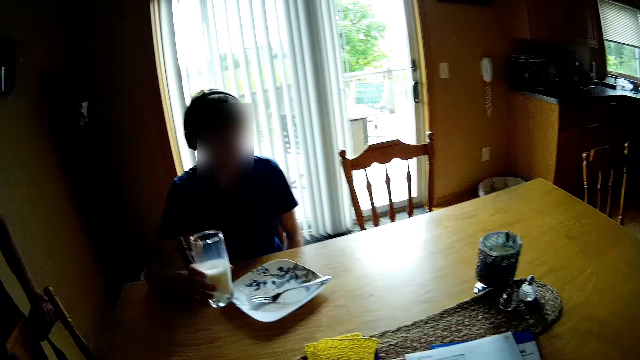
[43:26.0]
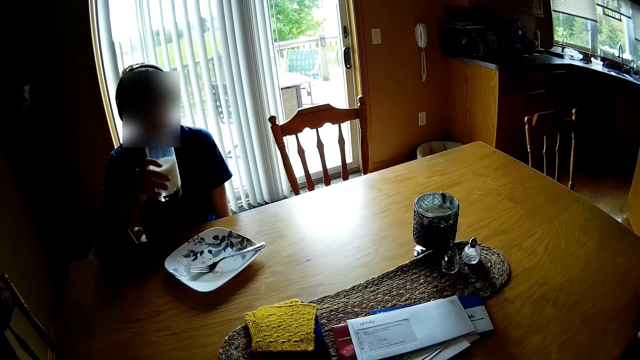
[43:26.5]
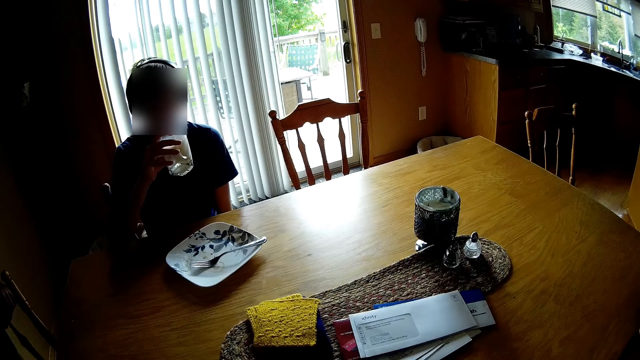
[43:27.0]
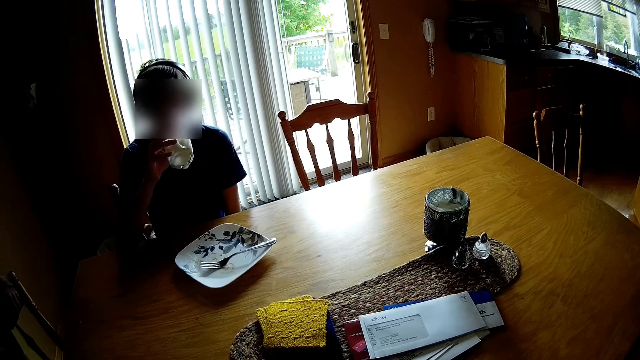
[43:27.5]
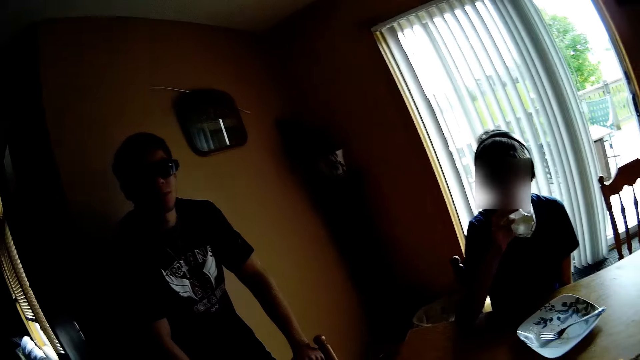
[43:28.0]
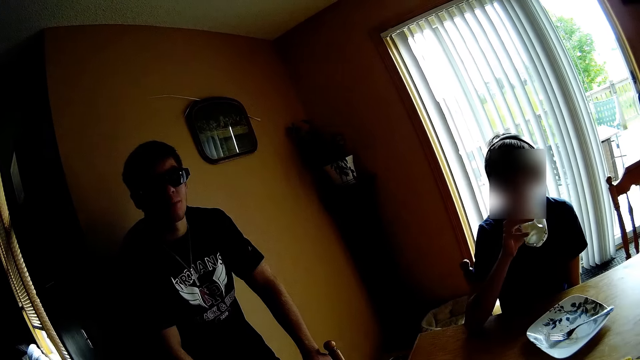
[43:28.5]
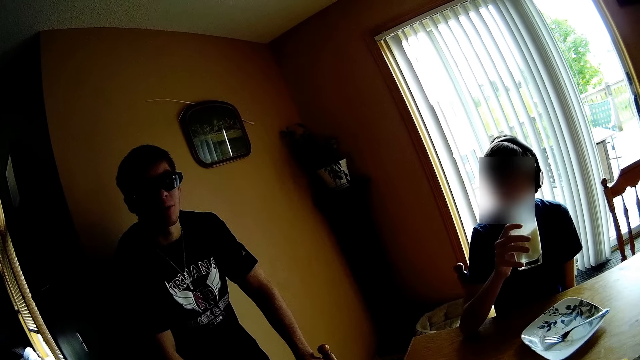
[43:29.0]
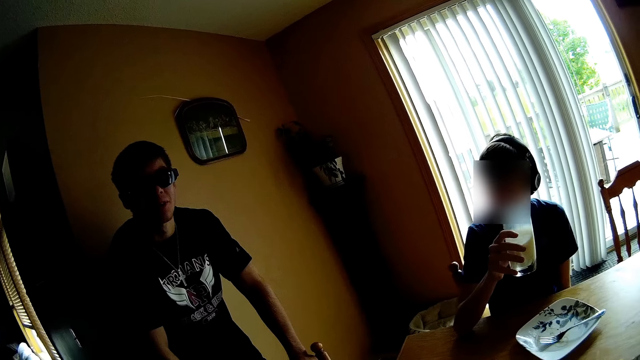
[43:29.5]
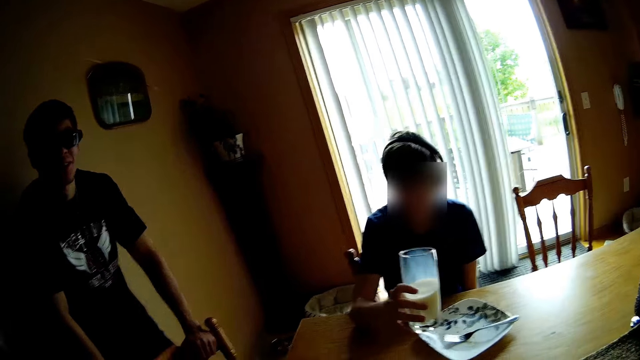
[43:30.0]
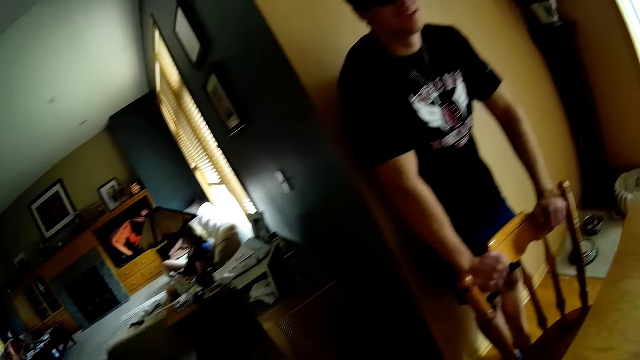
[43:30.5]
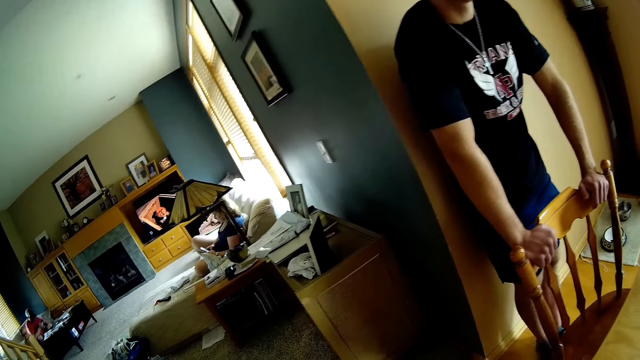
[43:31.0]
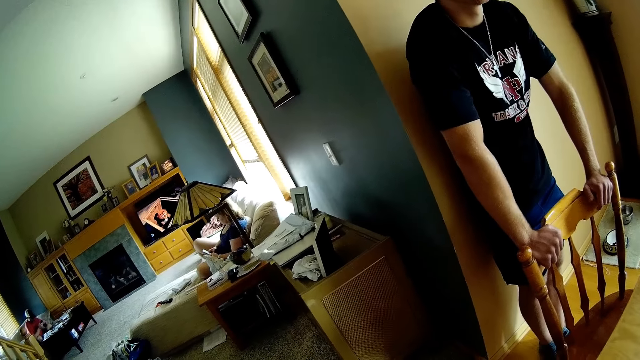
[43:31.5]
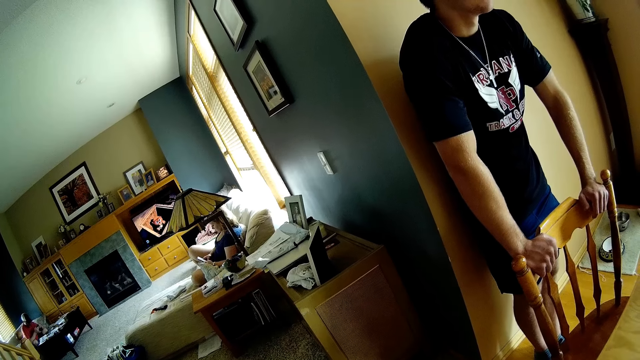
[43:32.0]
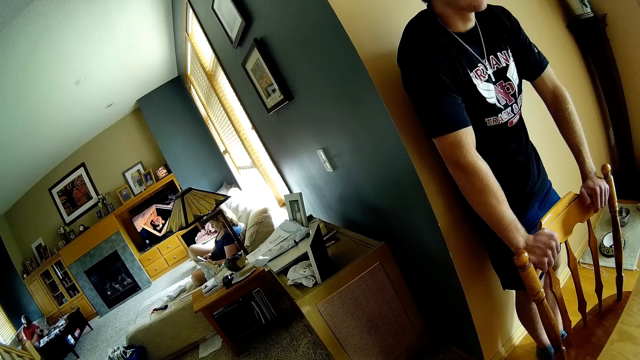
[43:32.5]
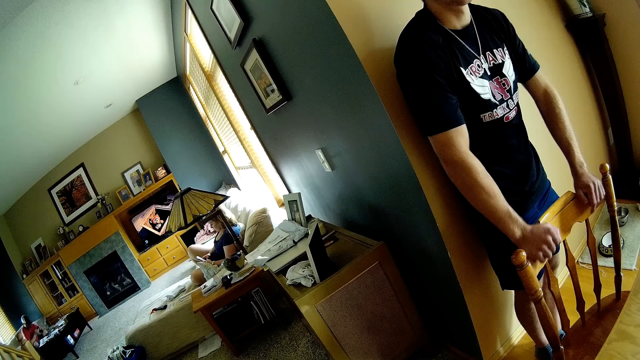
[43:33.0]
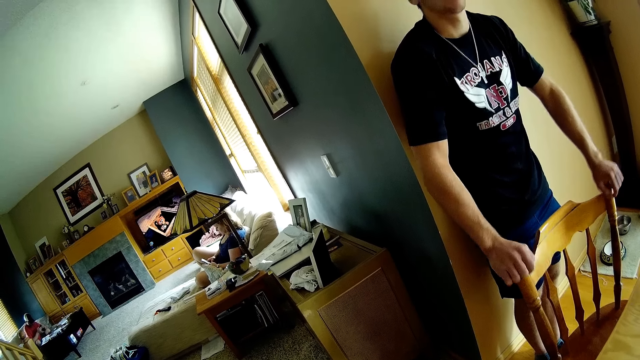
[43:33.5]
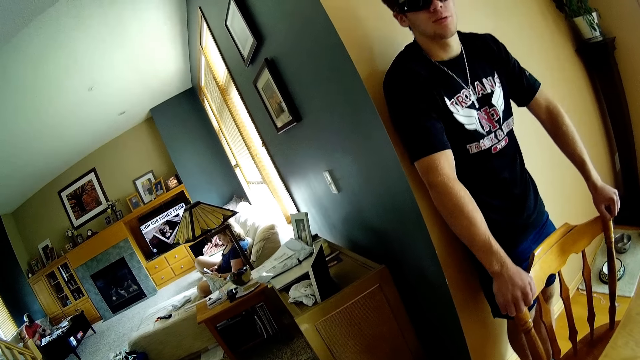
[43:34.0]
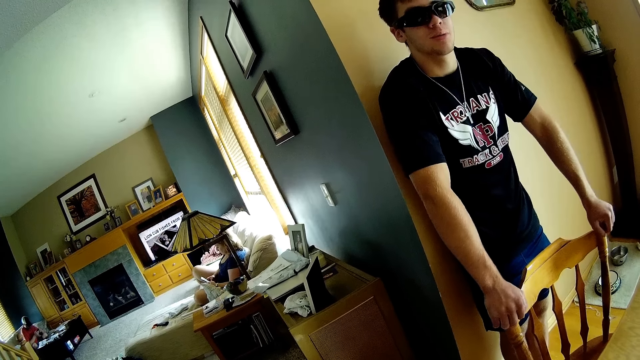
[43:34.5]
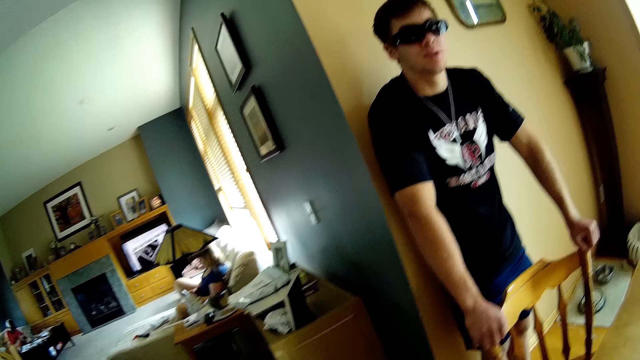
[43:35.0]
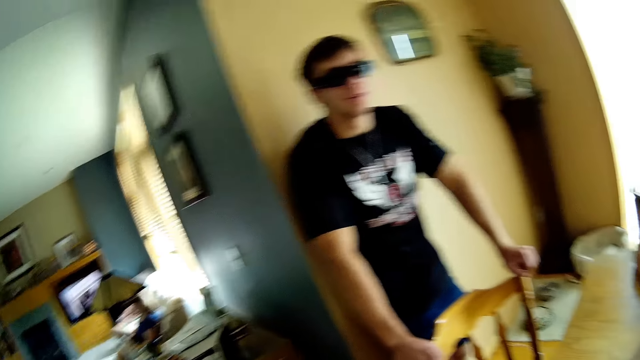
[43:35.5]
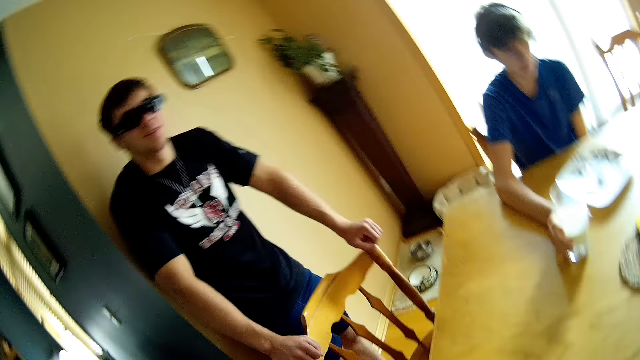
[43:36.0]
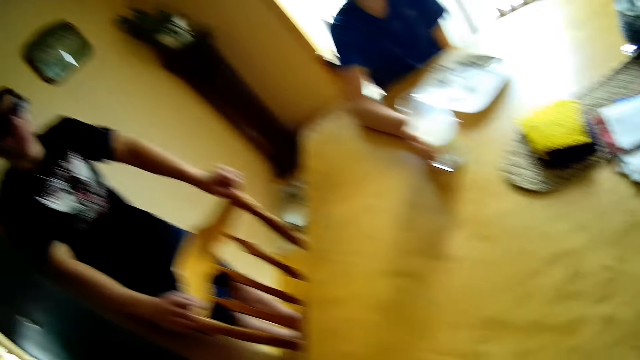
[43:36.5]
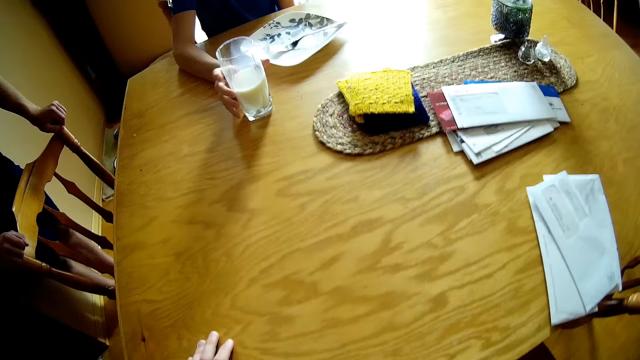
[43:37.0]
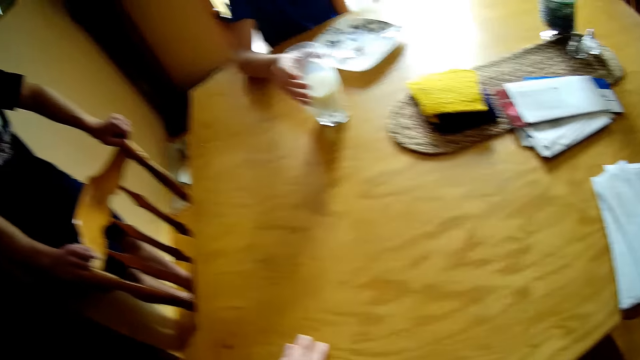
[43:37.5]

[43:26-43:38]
A person drinks milk. The person interacts with the camera wearer. The person puts the glass of milk on the table. The camera wearer looks around. The person interacts with the camera wearer.

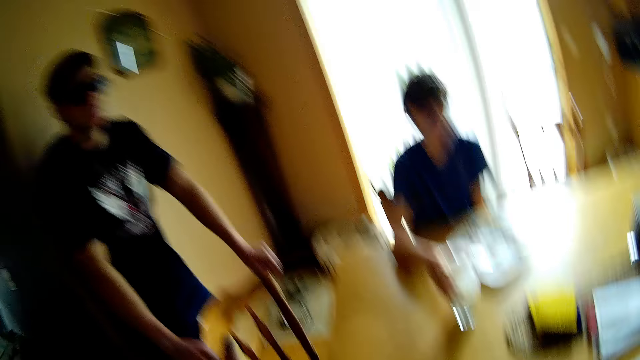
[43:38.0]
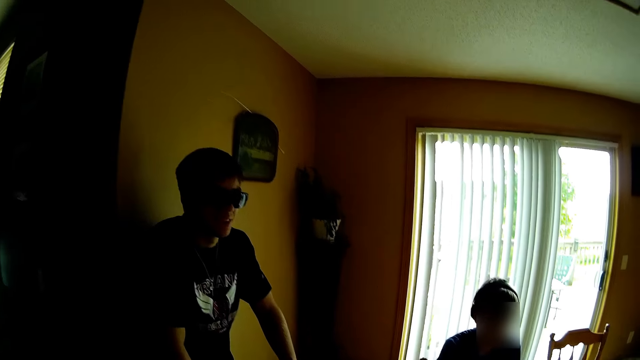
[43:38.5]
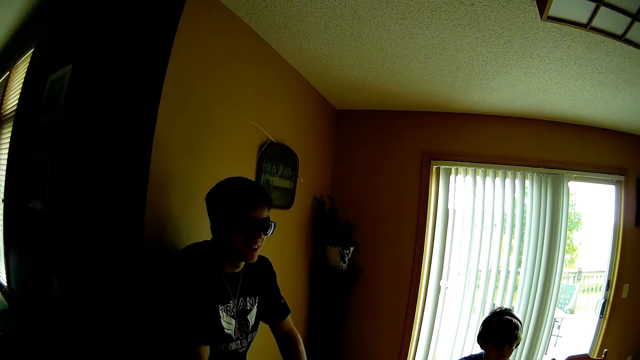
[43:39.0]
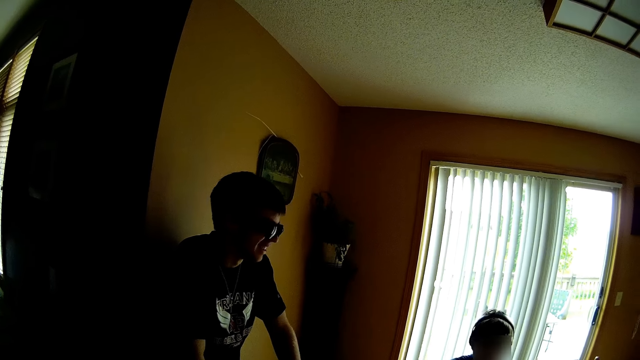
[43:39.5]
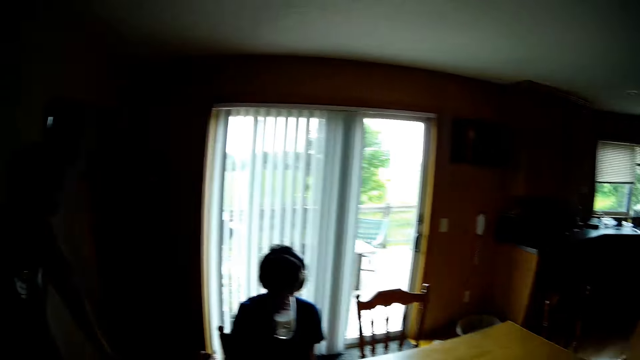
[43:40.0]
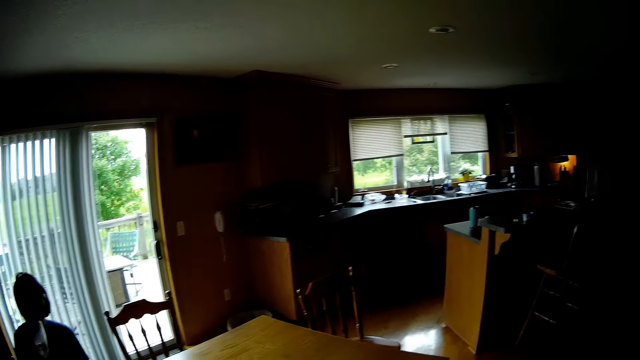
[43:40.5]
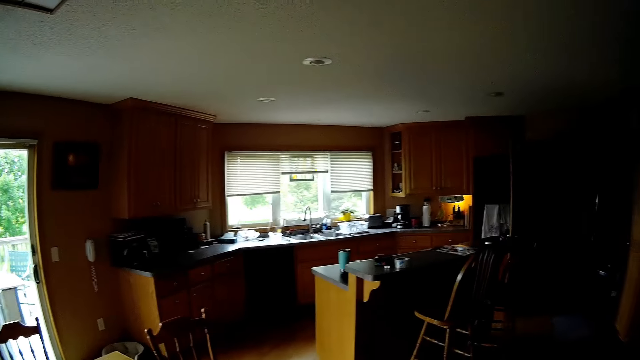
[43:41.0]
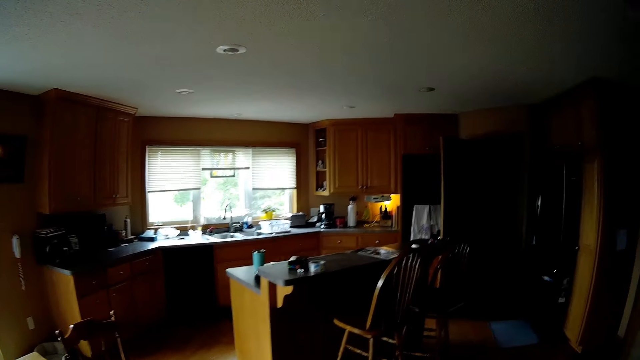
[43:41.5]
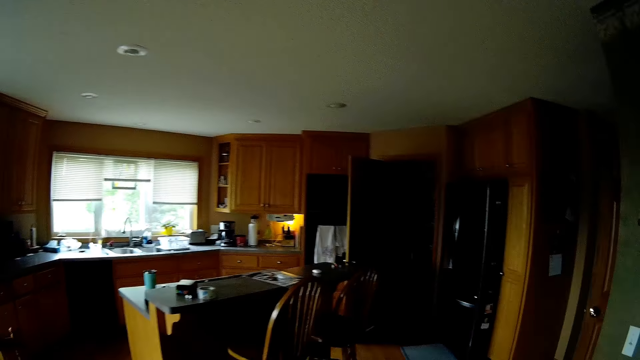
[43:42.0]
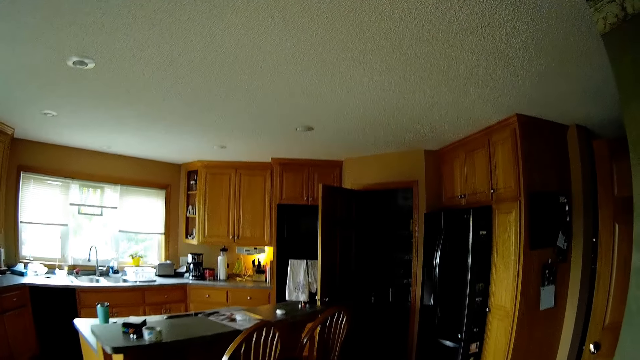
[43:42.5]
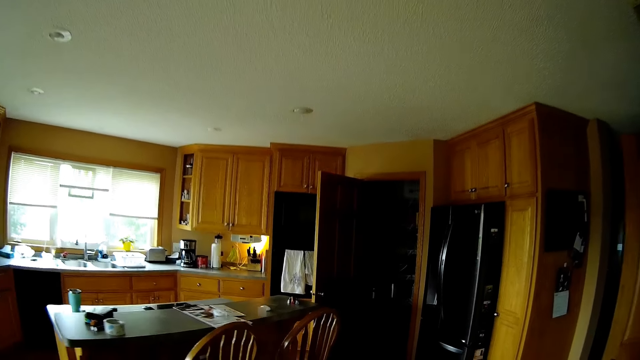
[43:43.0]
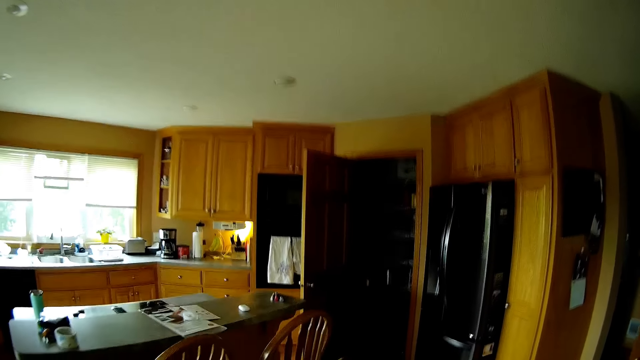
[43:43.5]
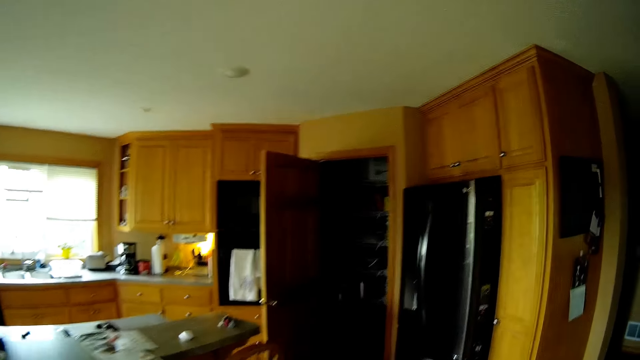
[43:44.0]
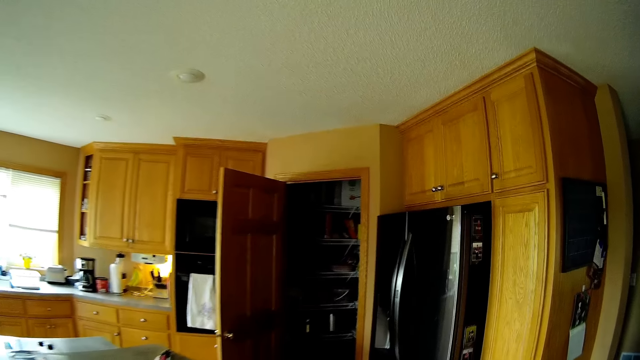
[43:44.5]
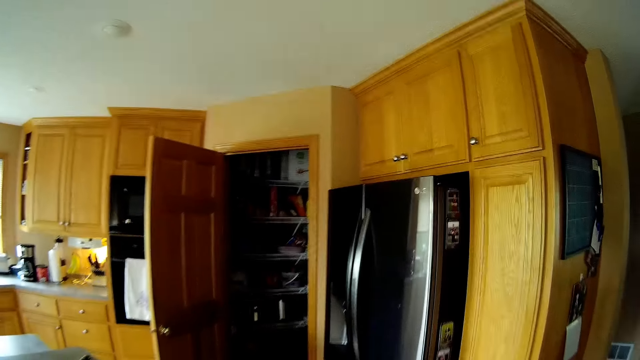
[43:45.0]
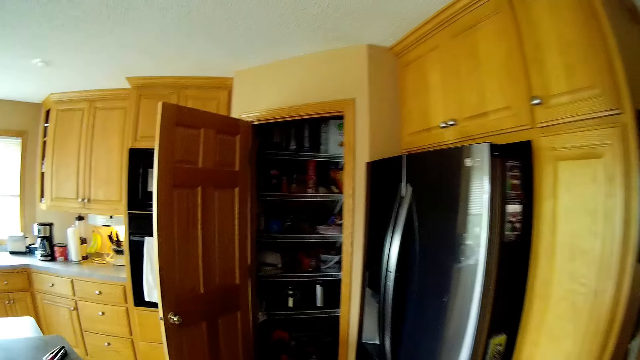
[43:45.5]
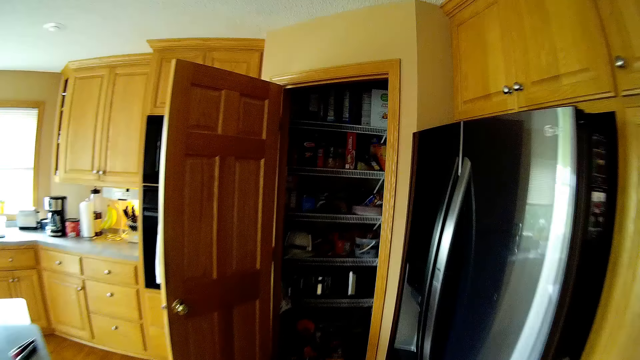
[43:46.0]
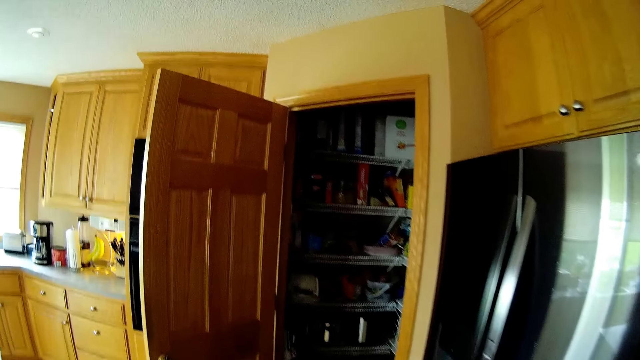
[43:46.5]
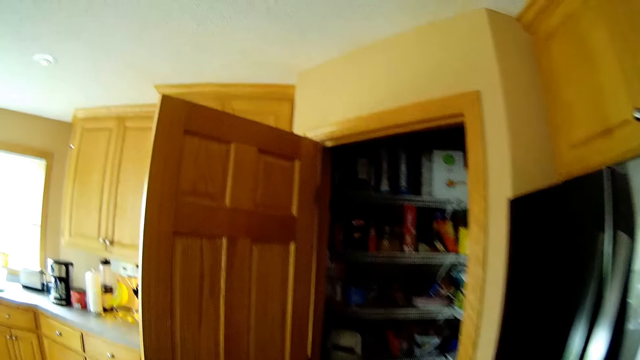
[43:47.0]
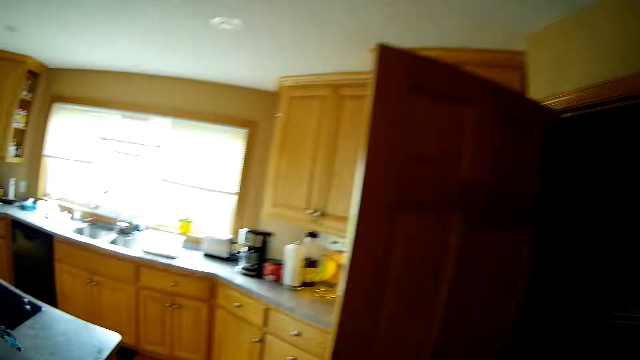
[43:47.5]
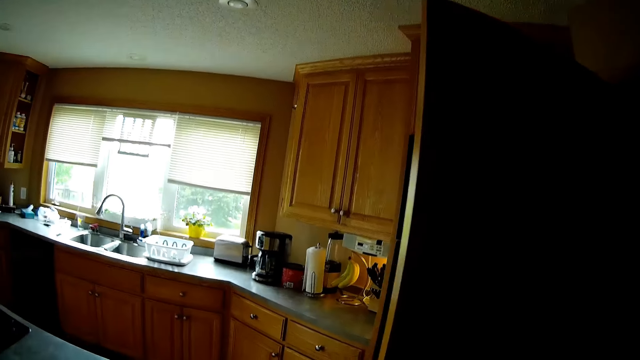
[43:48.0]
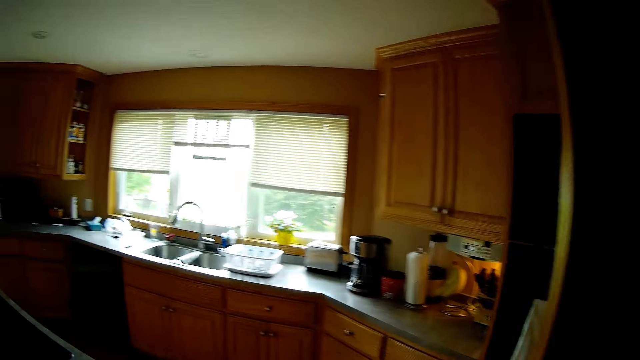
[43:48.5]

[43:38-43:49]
The camera wearer looks around and walks around on the floor.
